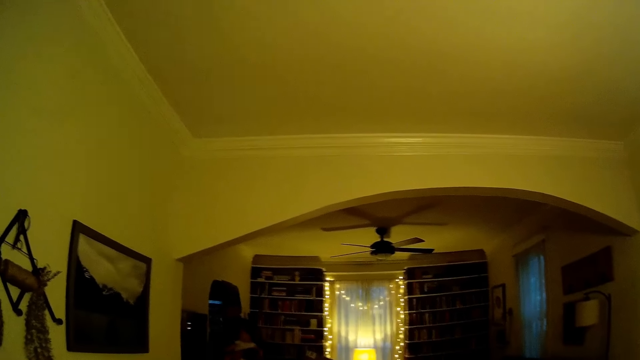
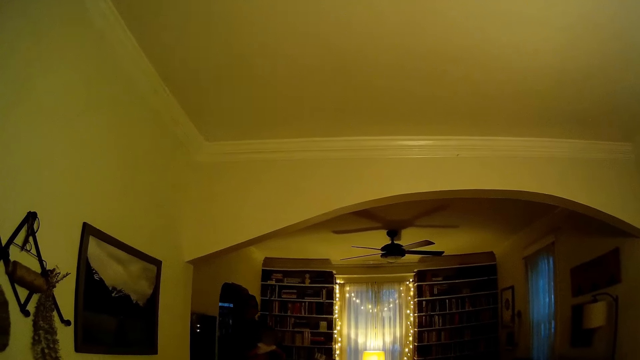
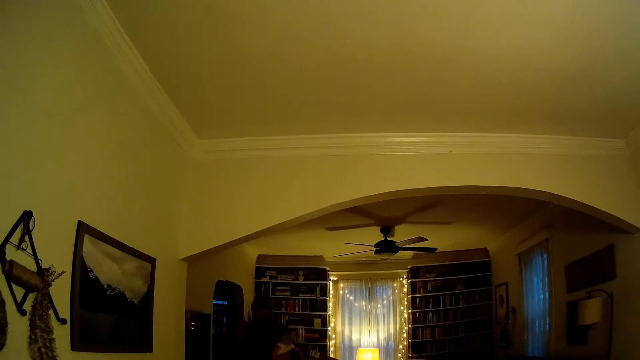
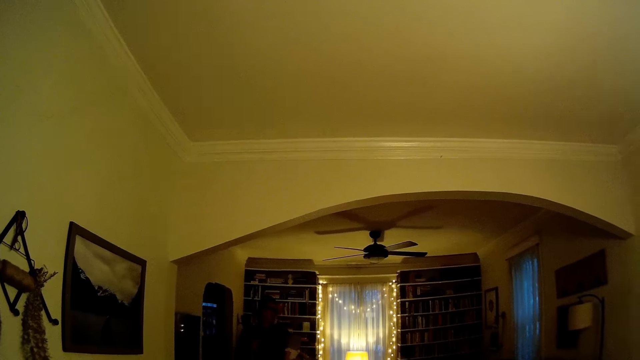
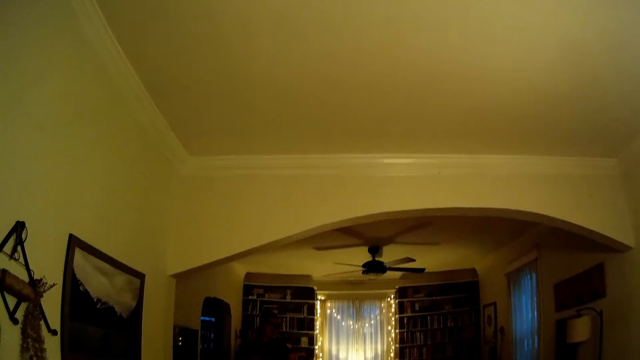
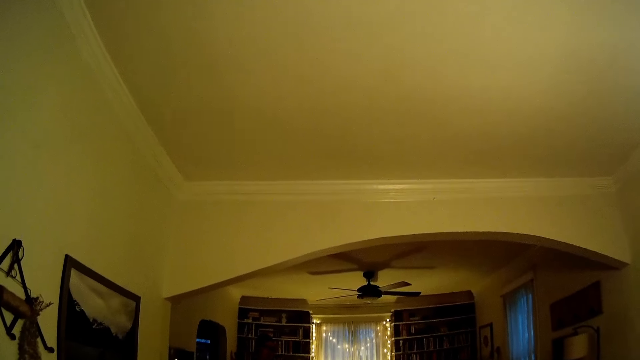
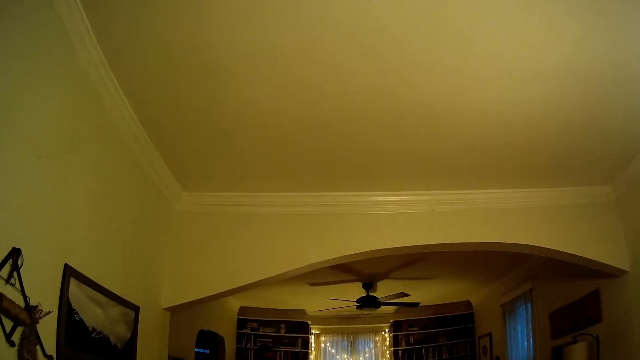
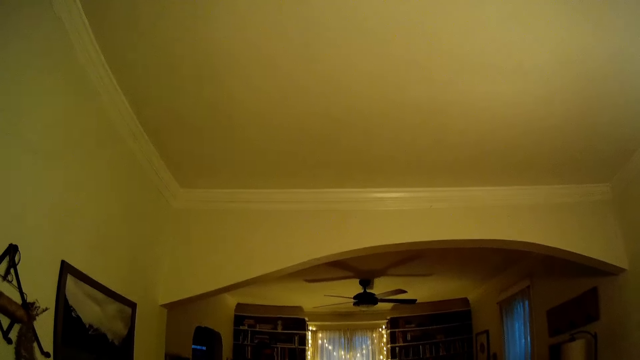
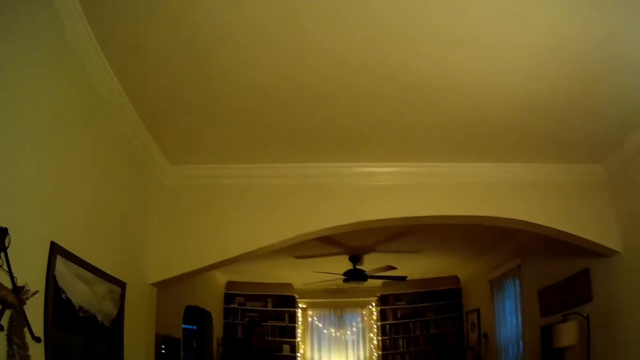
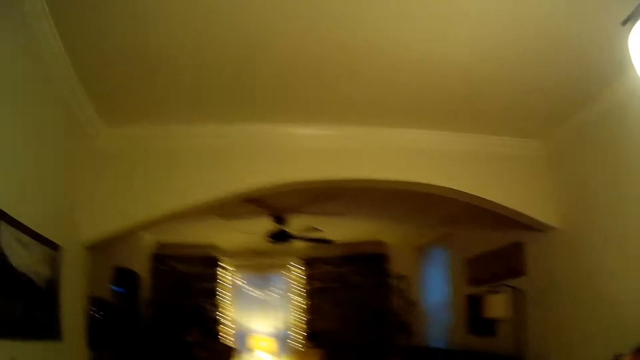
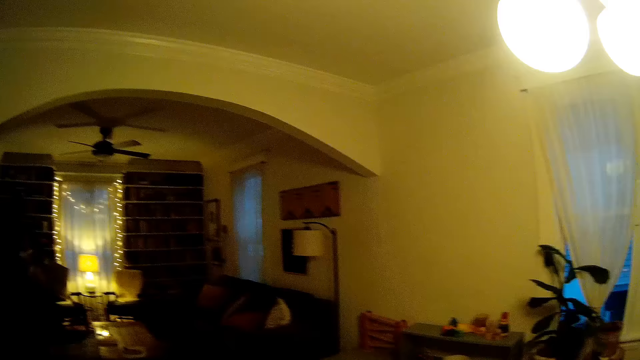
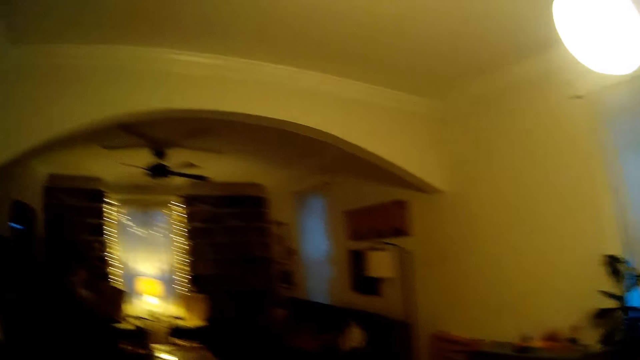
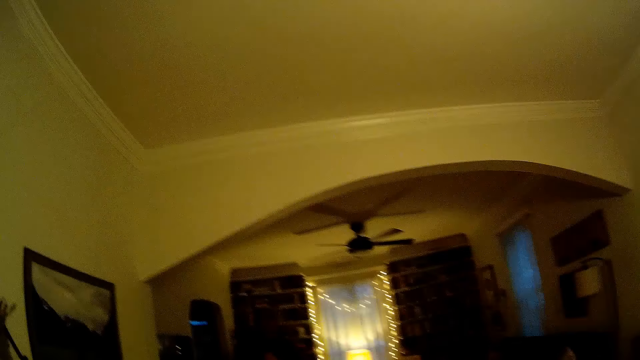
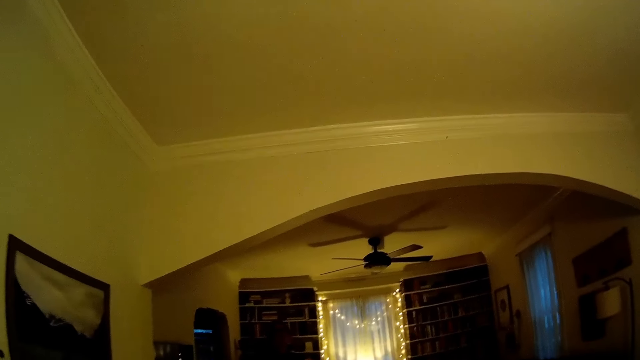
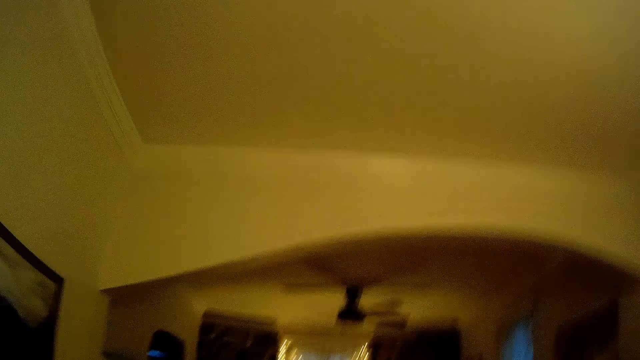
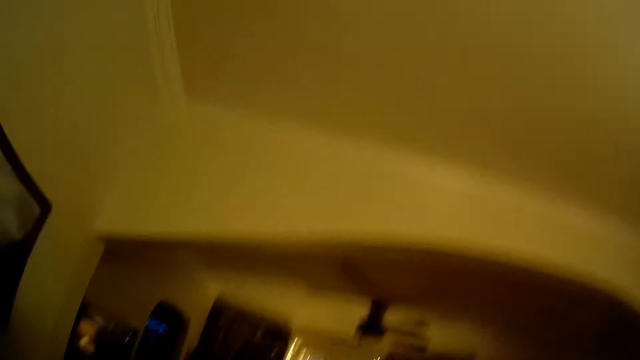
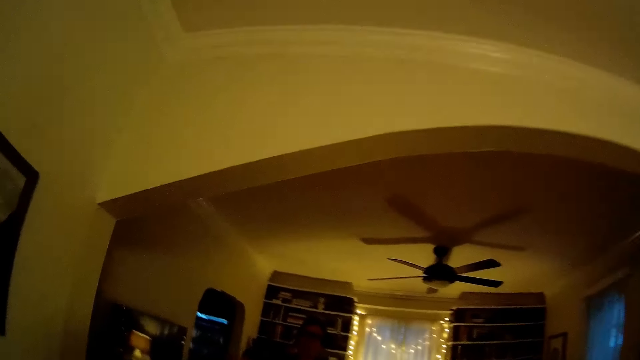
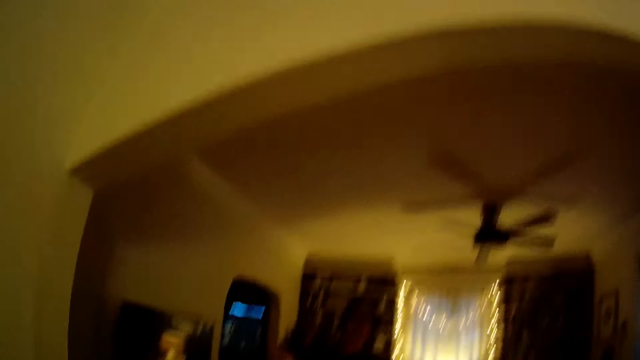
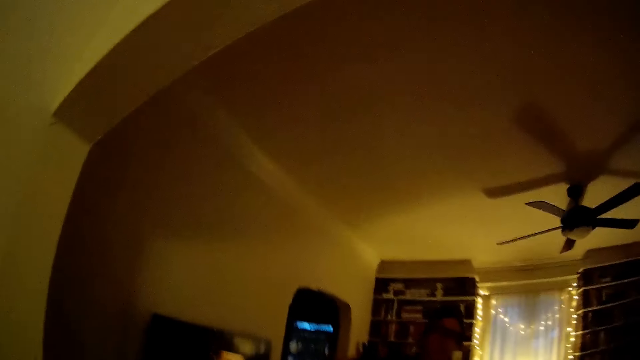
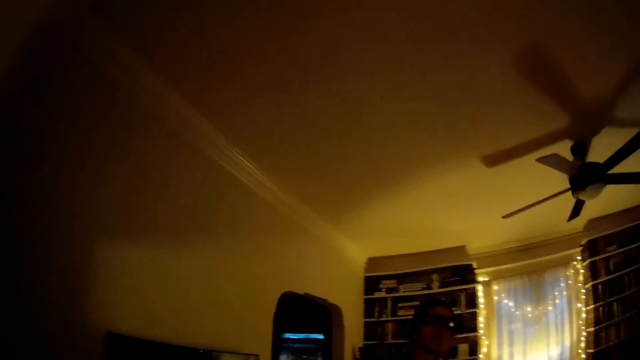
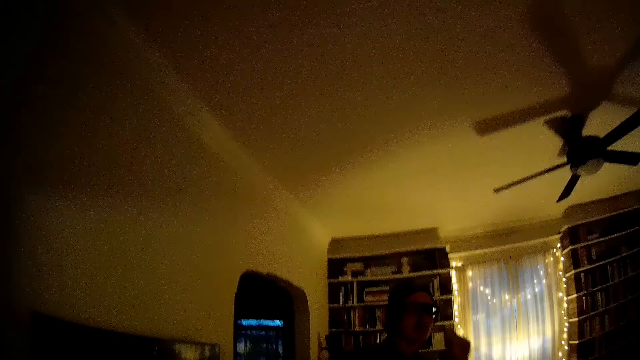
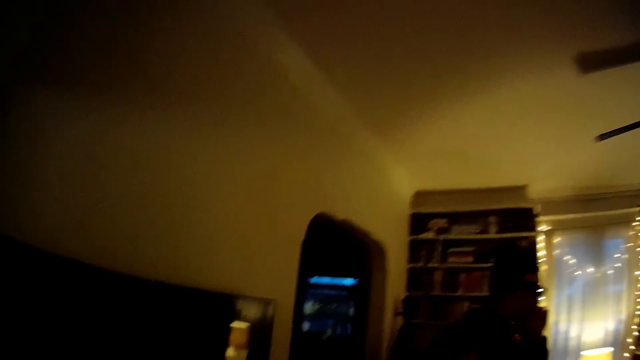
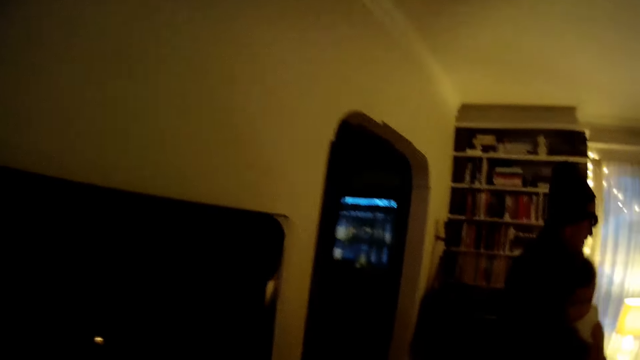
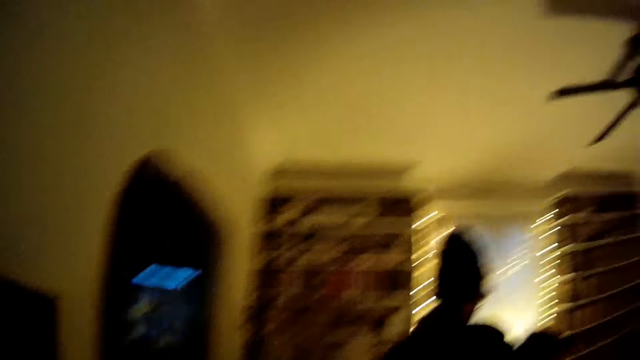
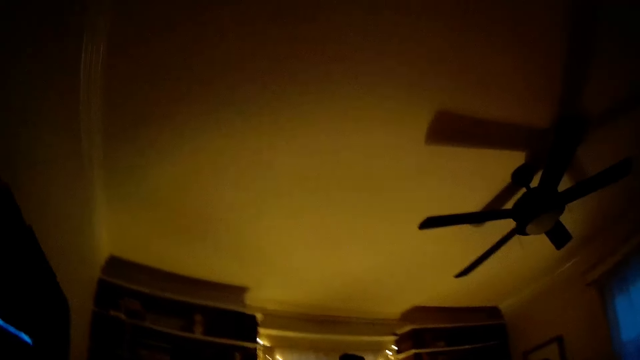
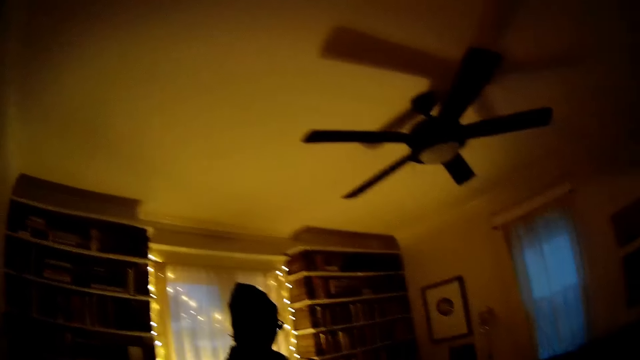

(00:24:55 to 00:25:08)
The camera wearer walks around the living room.

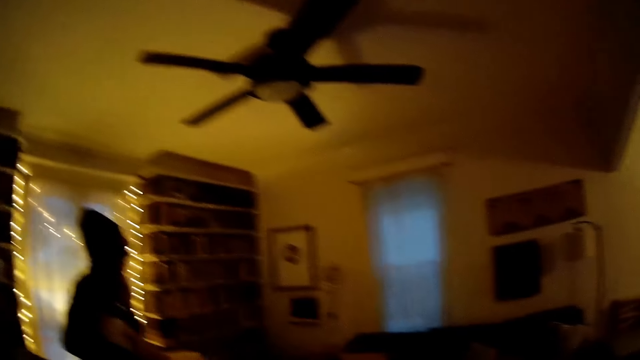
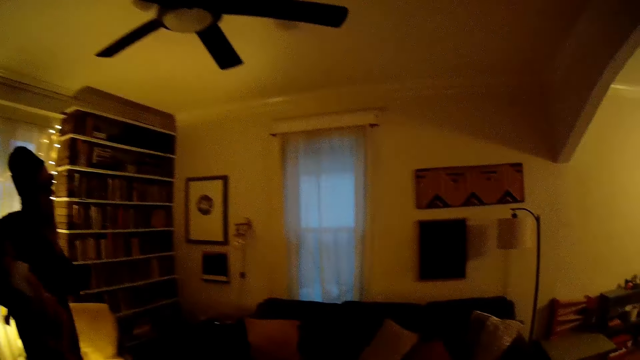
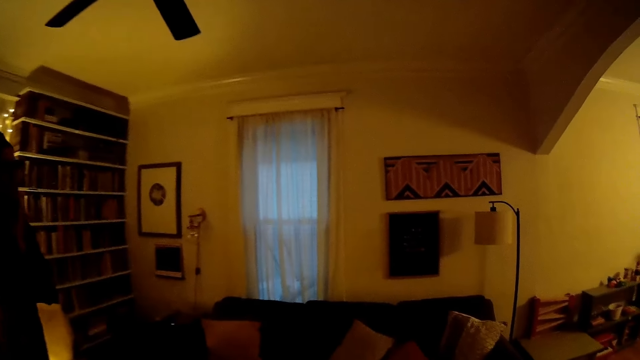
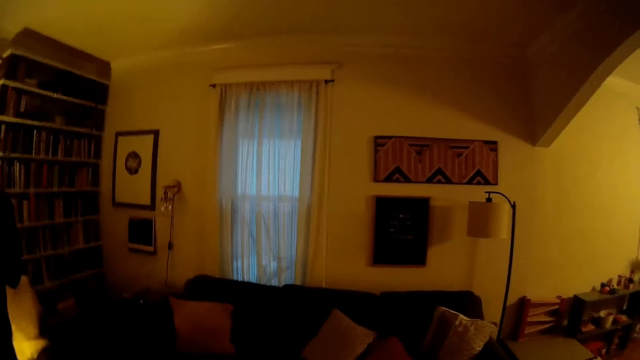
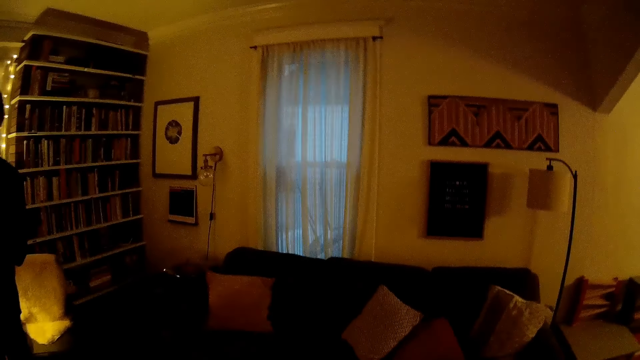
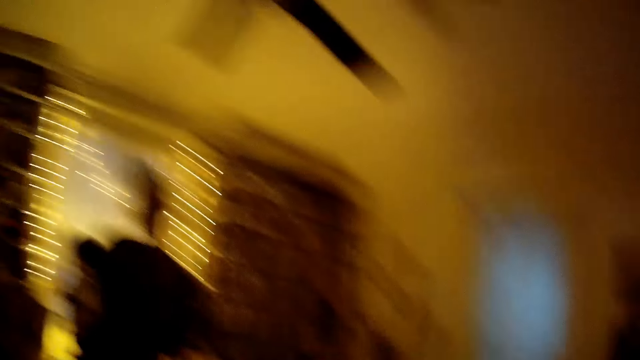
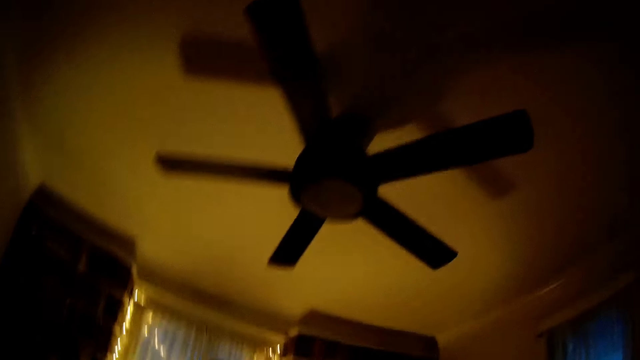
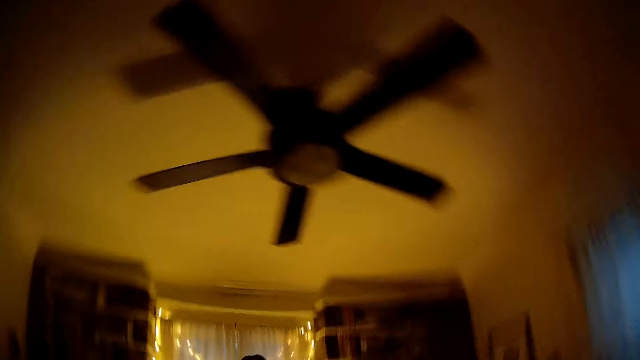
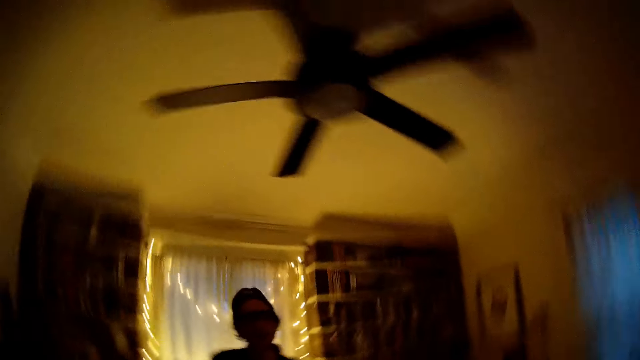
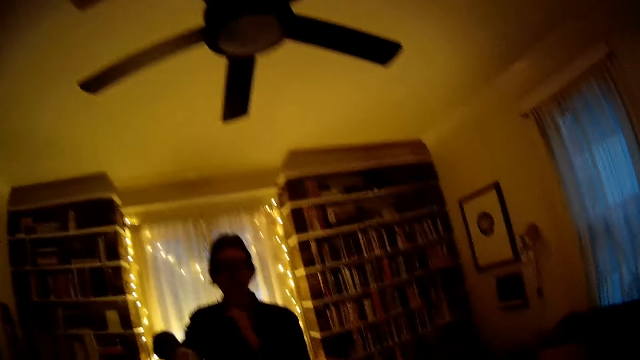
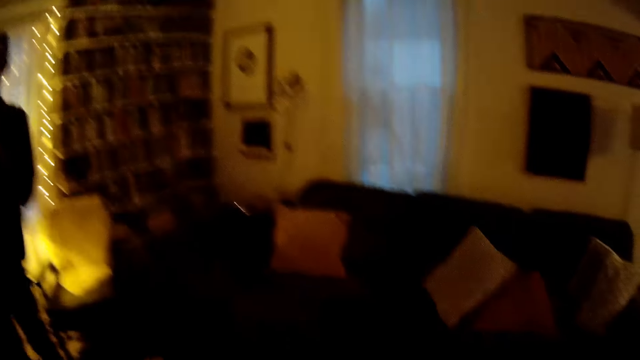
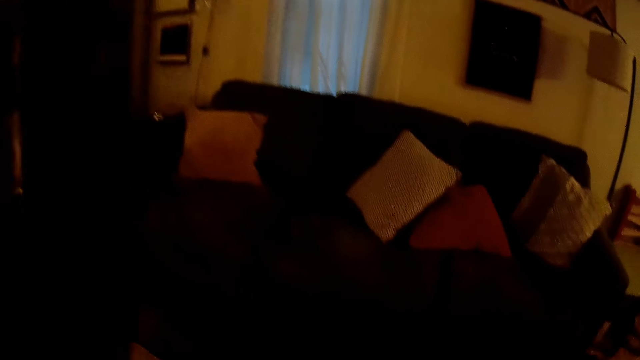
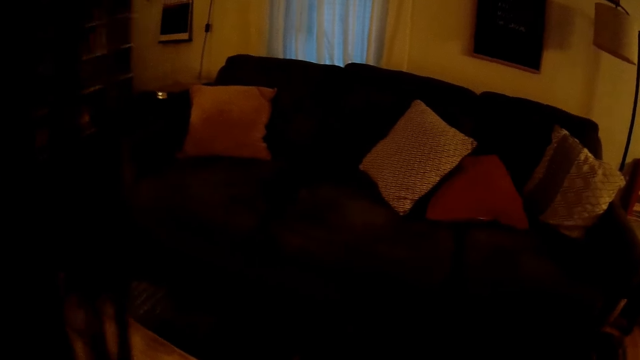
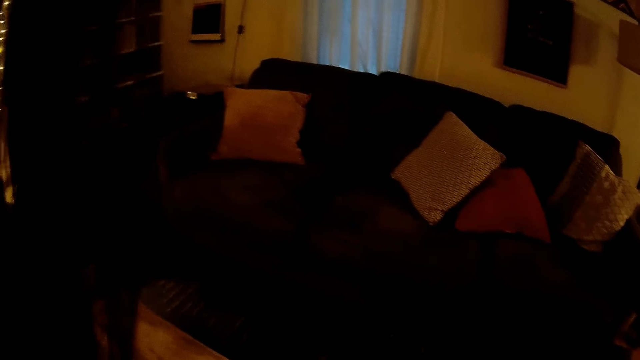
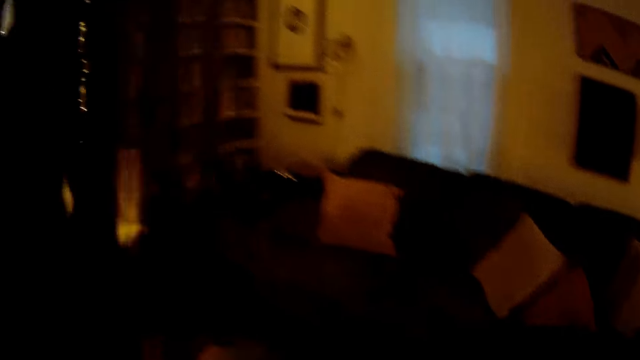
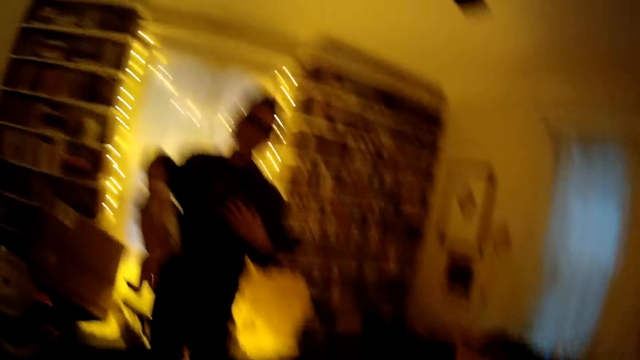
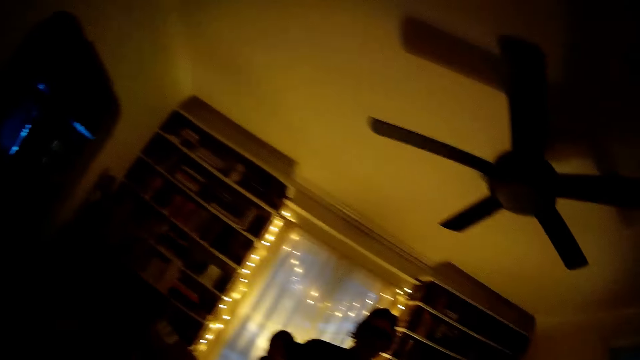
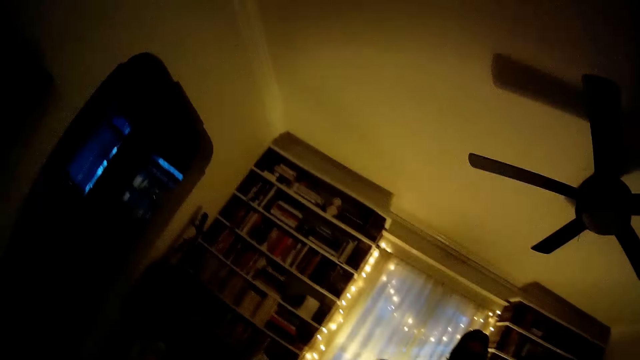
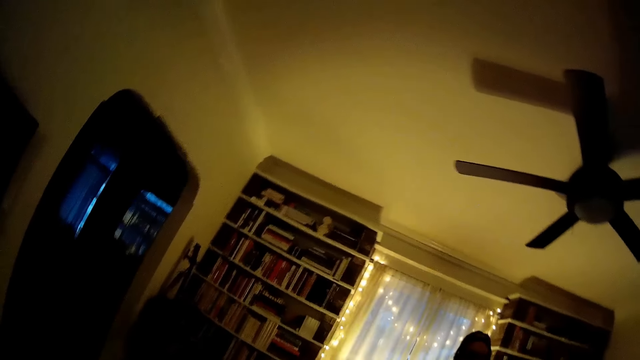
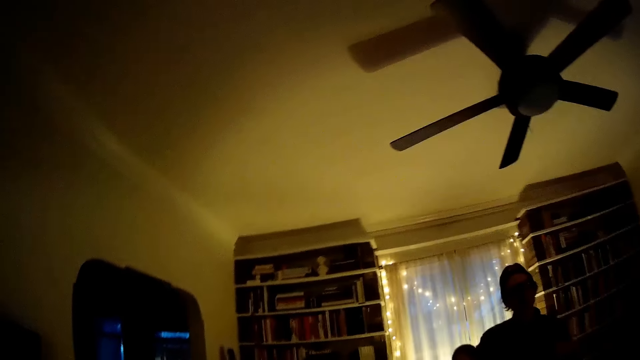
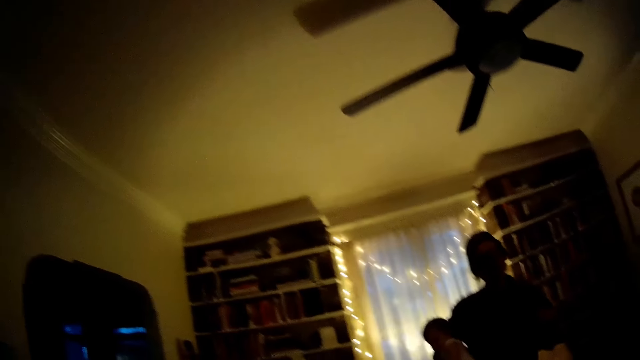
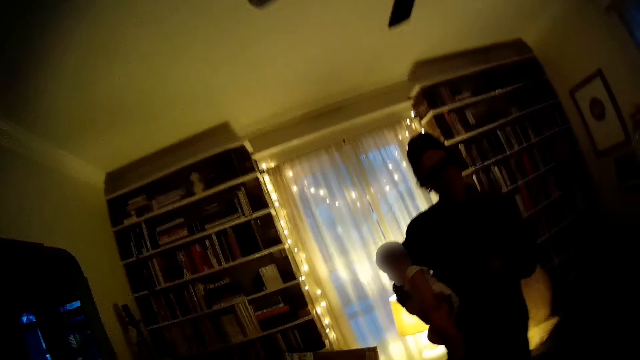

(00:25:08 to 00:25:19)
A man touches his face. The camera wearer converses with the man.
